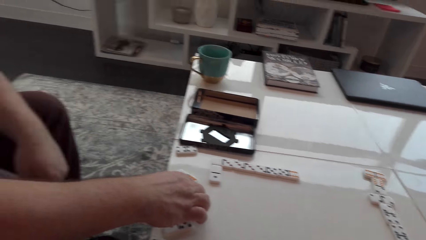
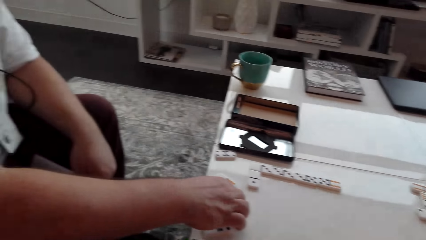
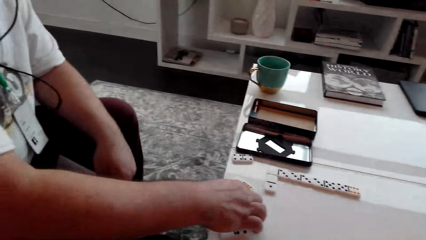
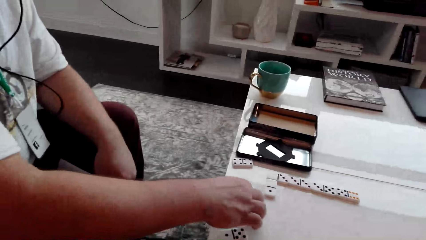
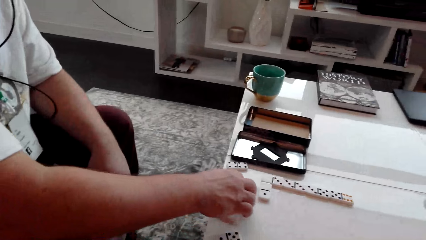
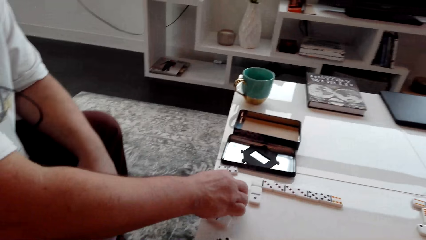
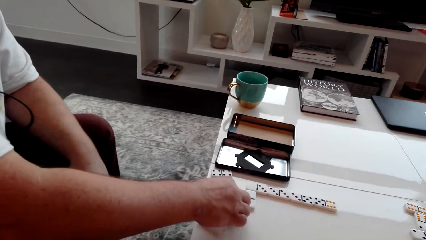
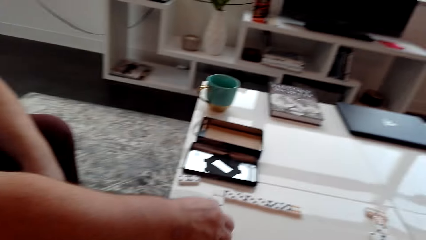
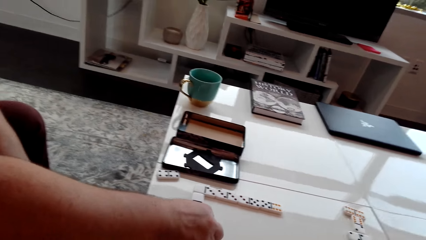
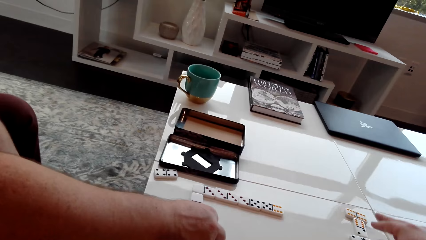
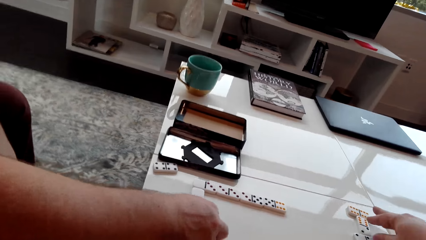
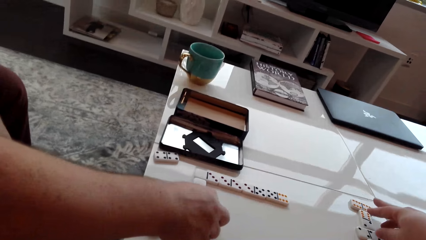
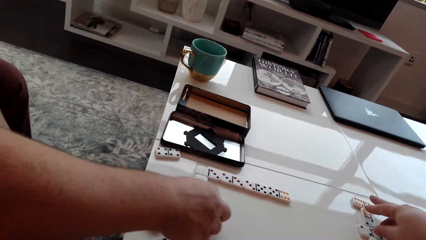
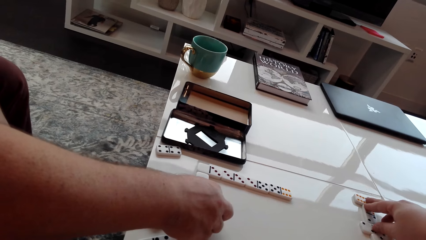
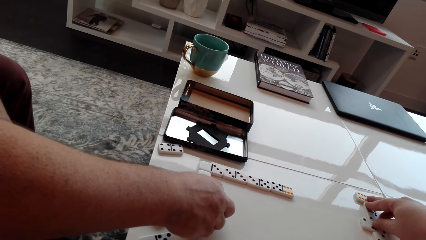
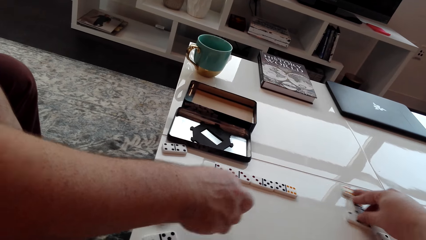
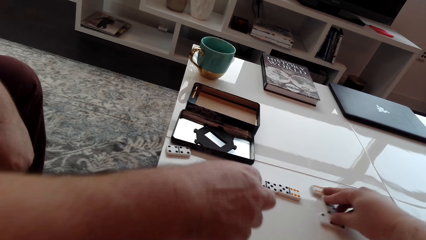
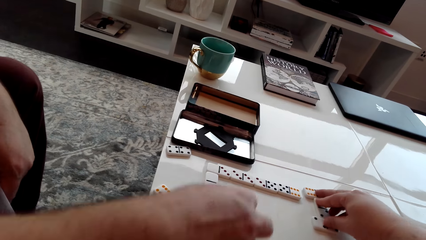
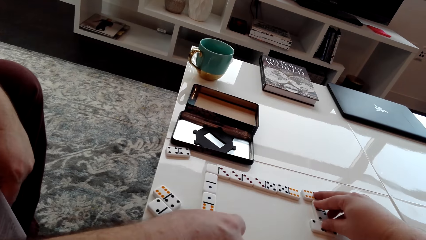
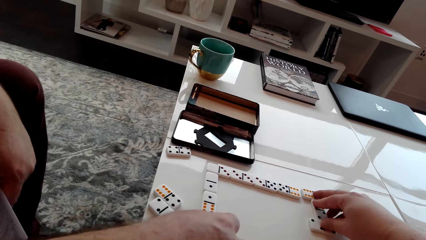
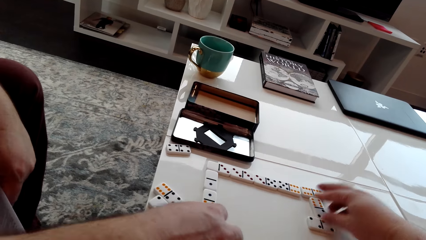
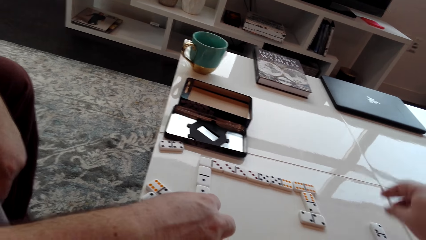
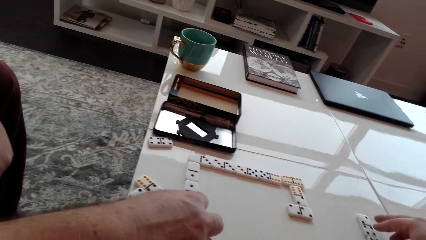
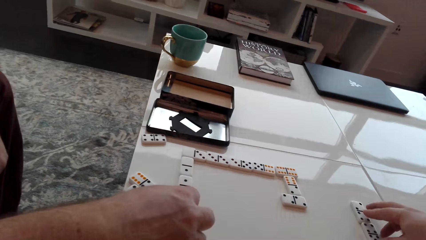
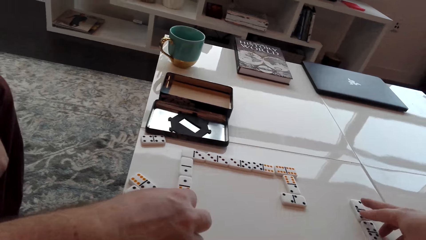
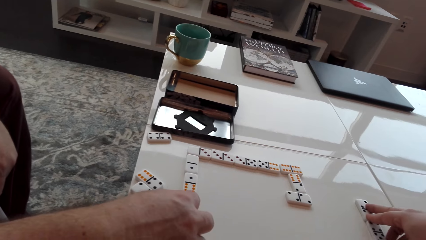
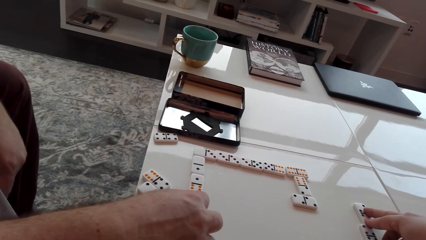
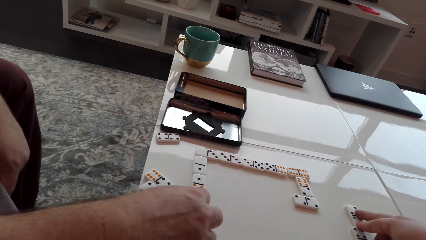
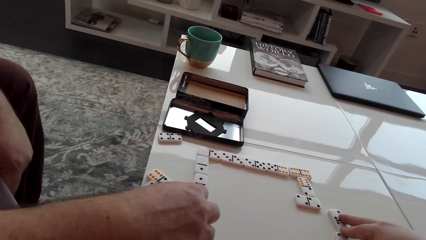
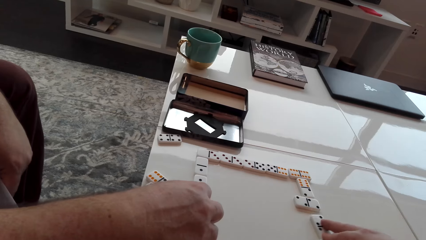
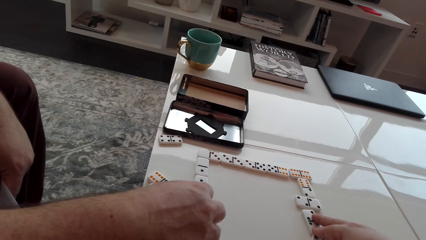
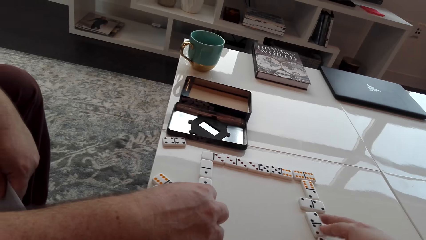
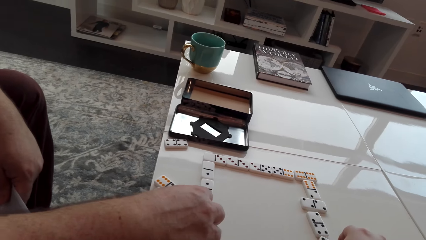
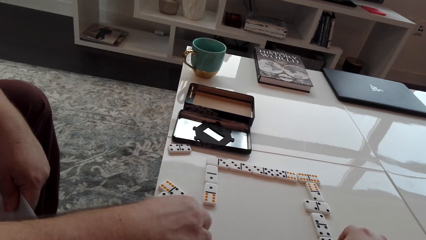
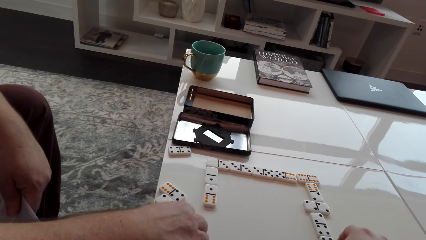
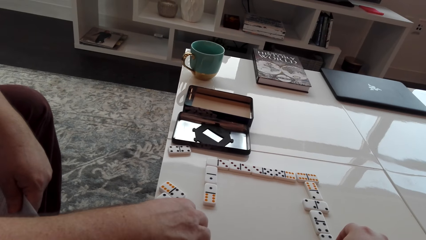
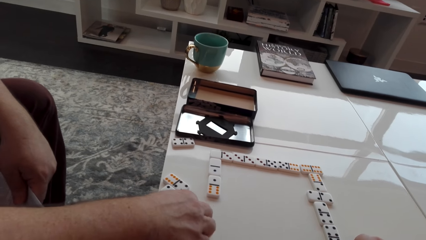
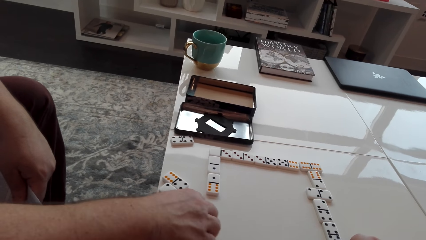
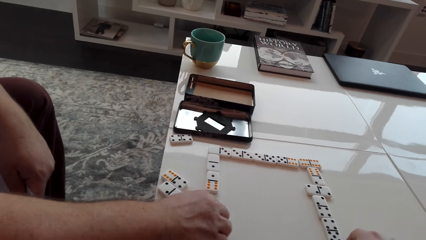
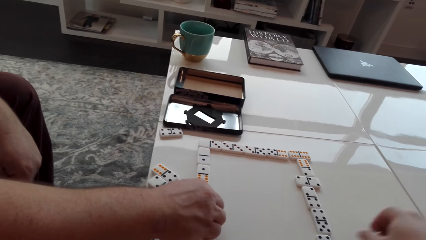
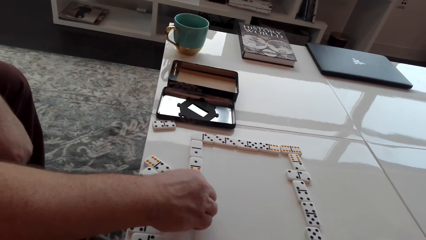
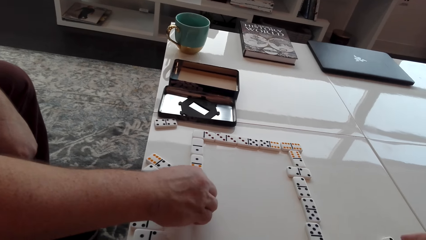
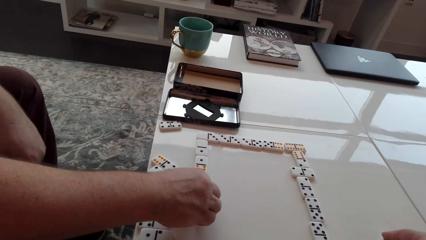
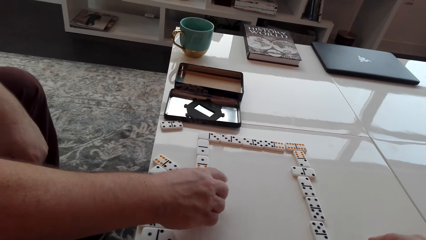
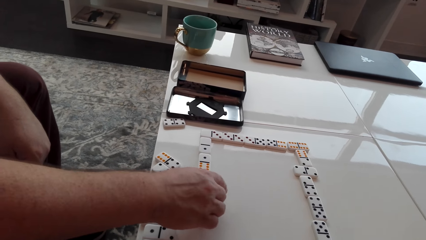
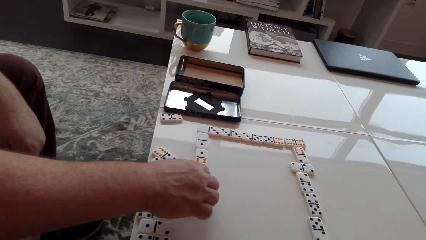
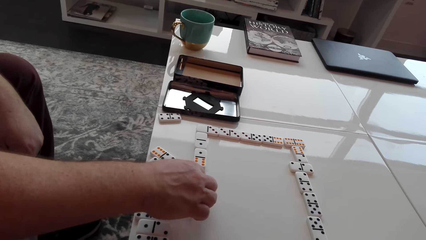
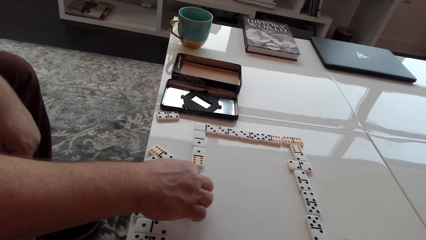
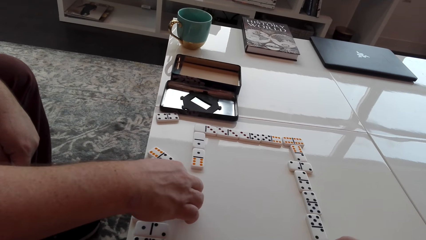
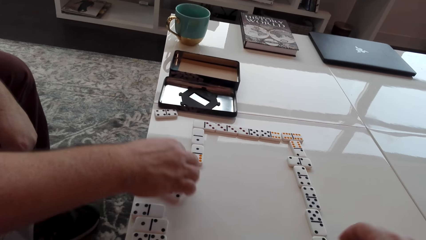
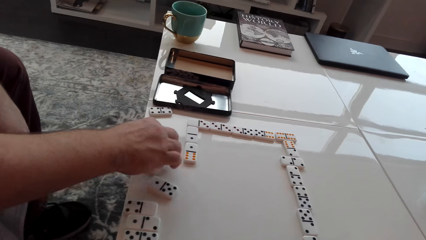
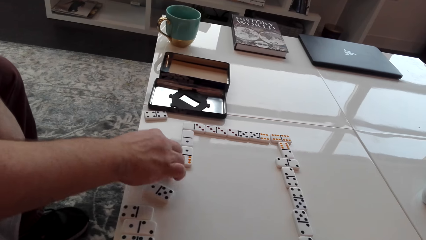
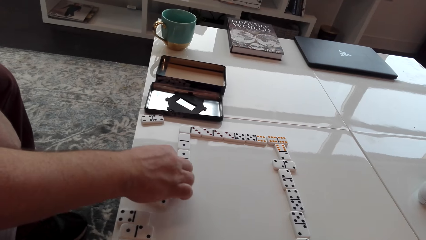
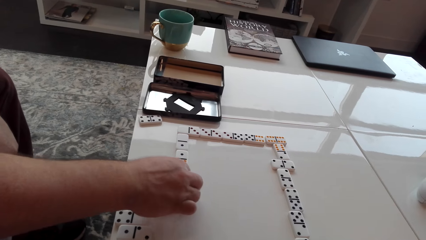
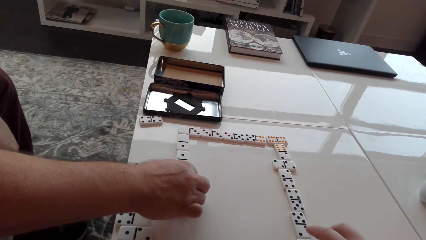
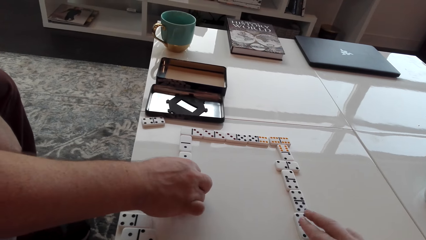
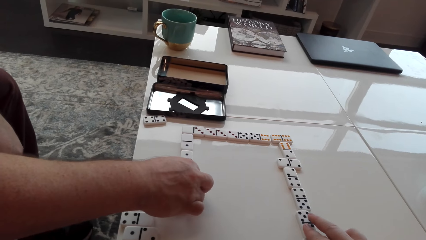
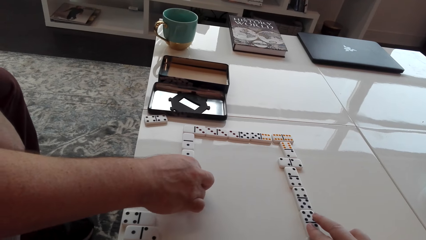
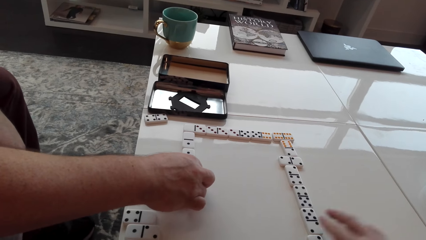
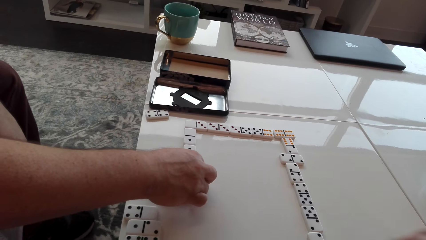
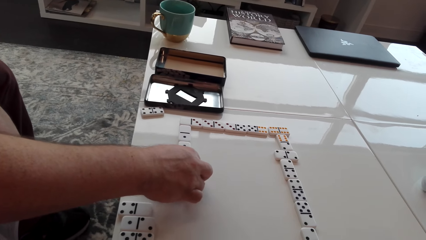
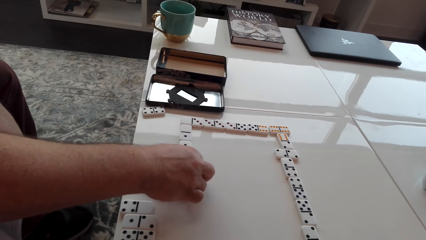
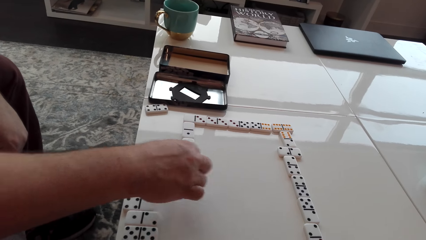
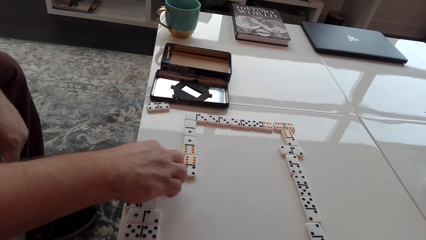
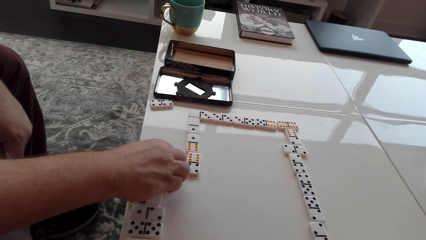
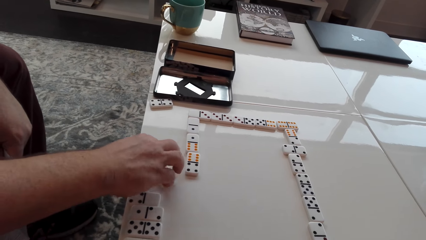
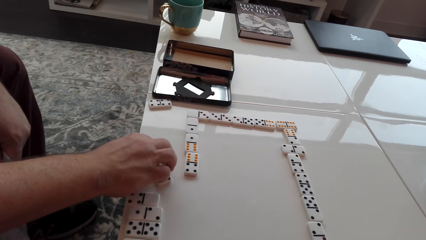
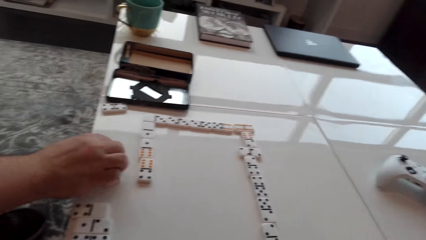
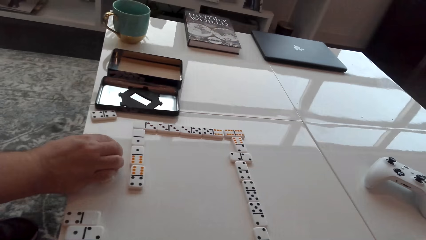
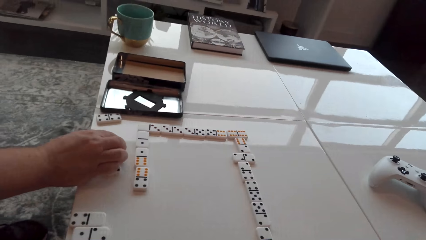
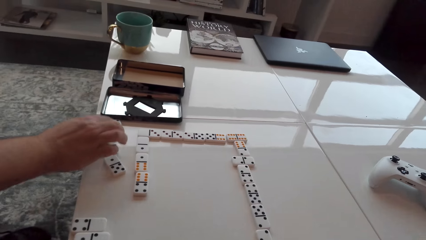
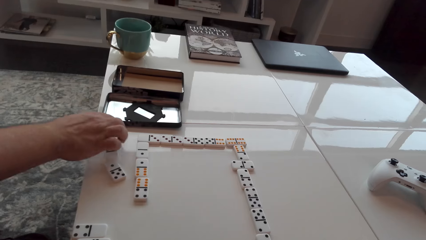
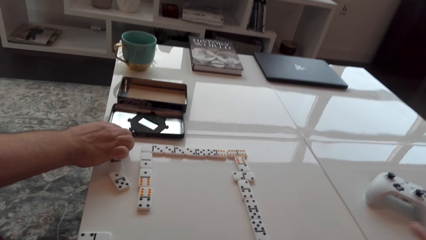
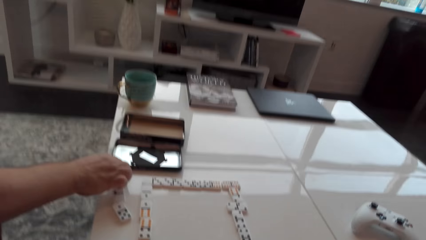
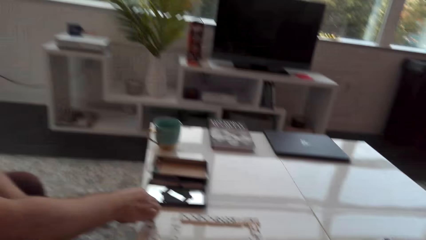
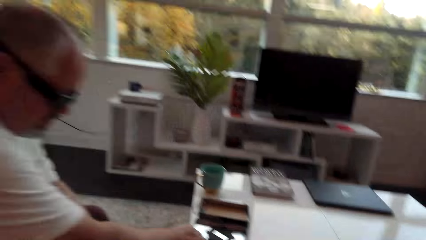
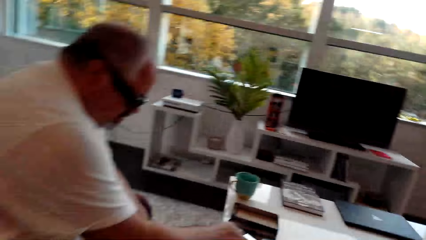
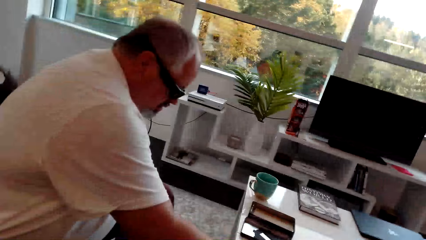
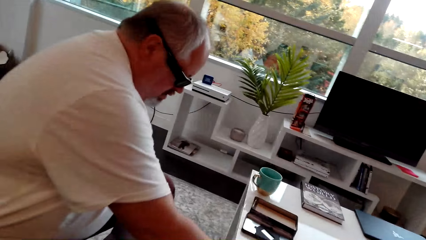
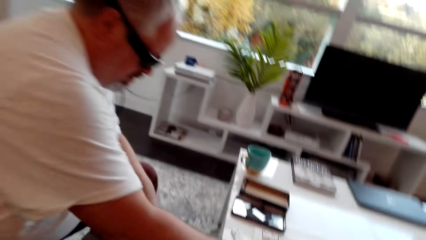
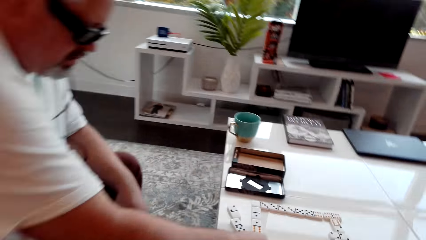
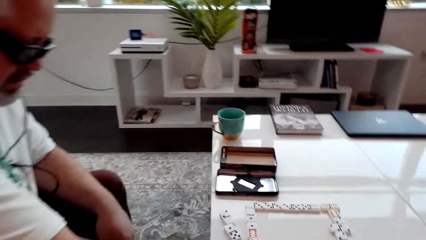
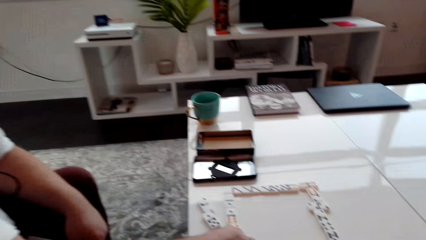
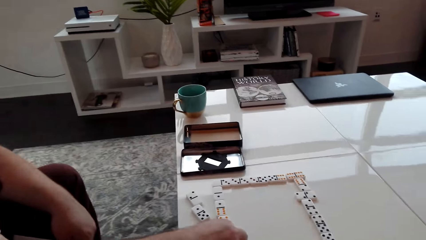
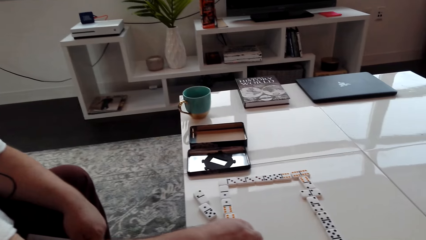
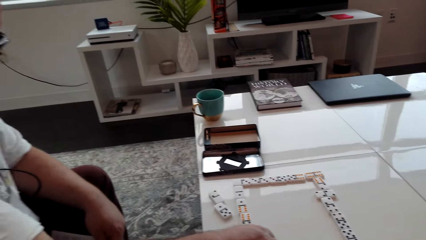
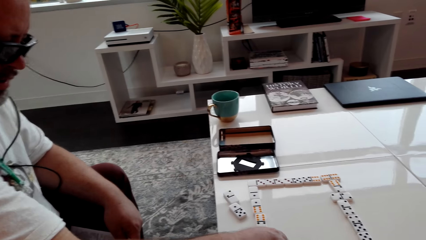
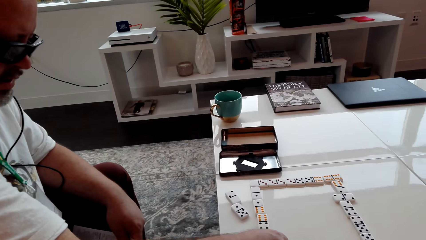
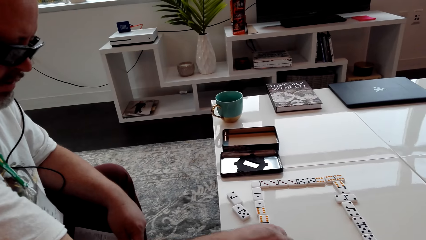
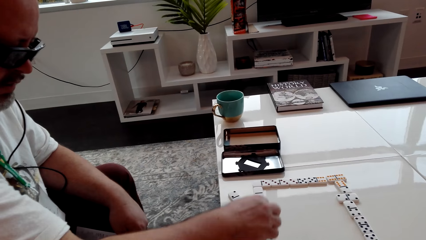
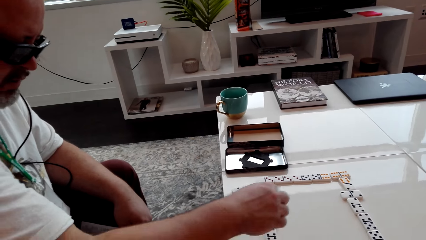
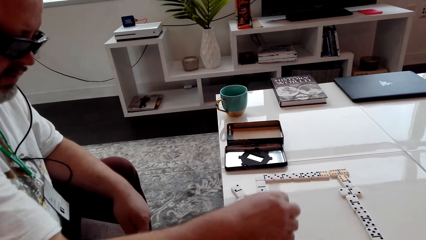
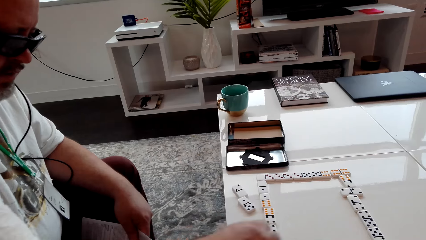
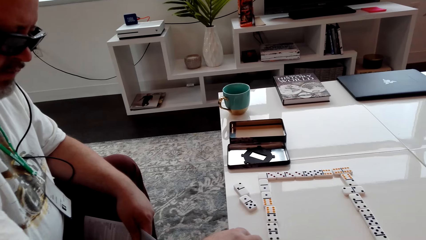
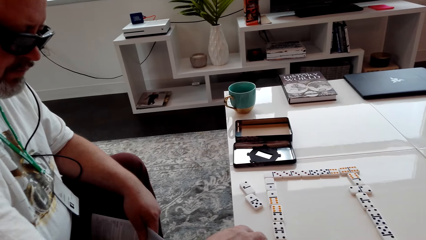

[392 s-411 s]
The camera wearer pushes cubes. A man takes the cubes and arranges the cubes.
